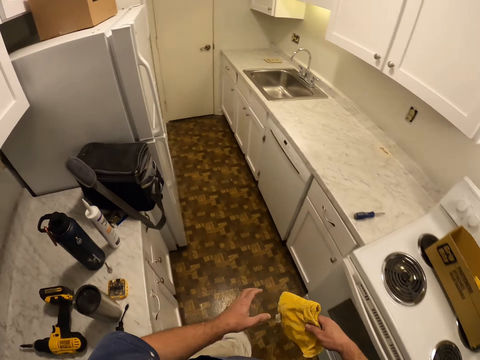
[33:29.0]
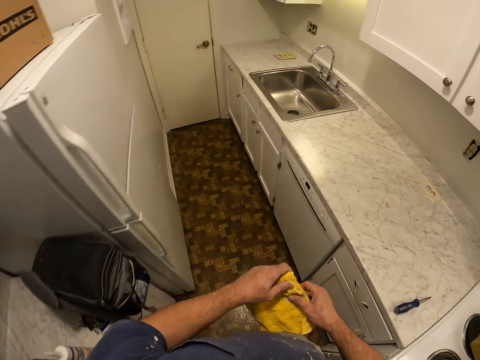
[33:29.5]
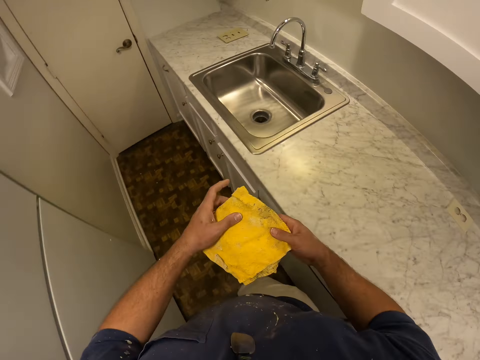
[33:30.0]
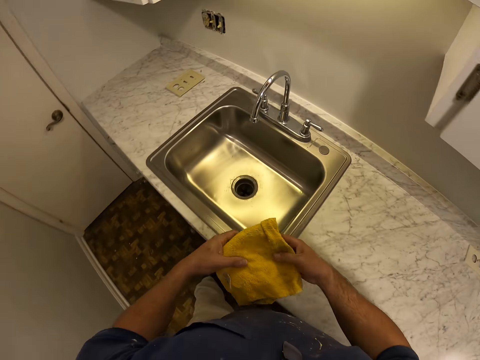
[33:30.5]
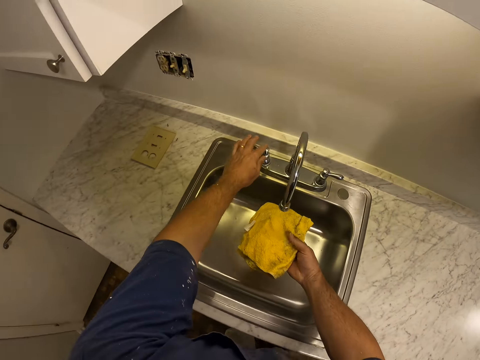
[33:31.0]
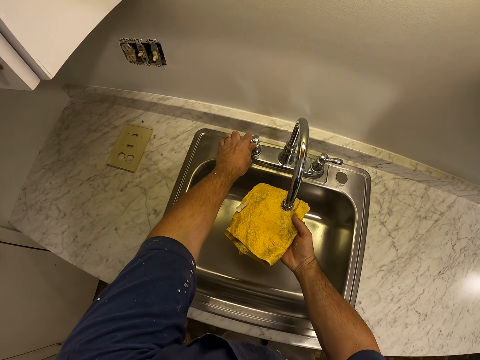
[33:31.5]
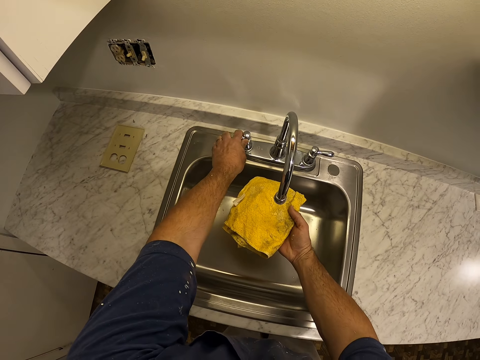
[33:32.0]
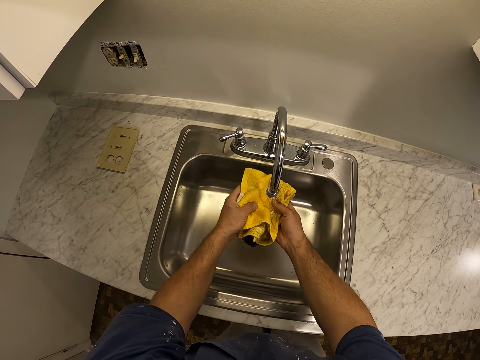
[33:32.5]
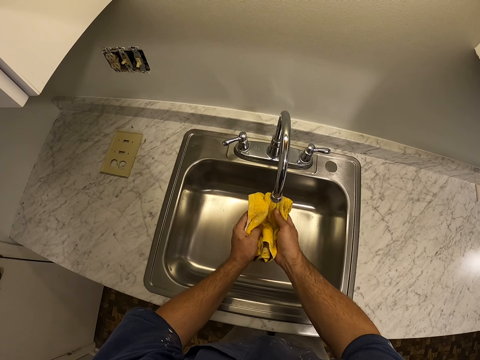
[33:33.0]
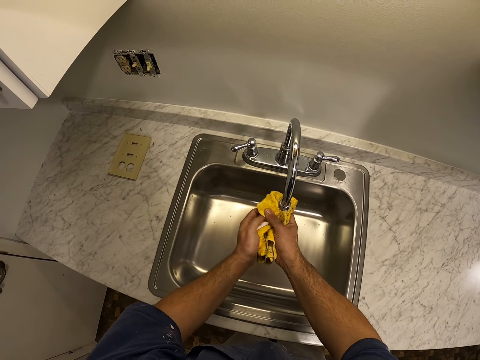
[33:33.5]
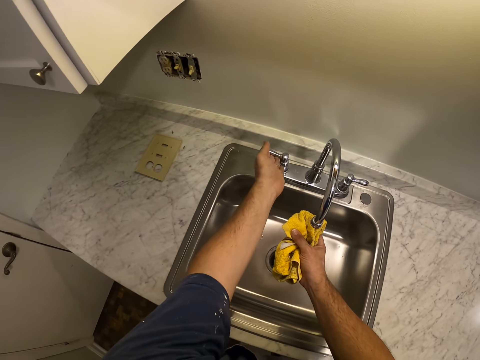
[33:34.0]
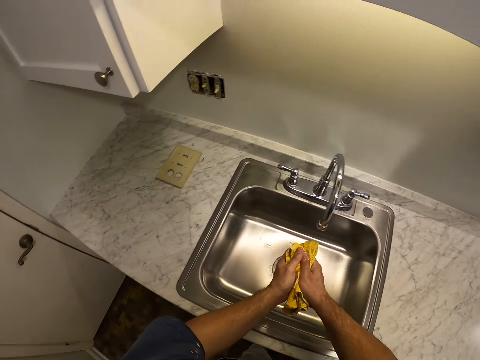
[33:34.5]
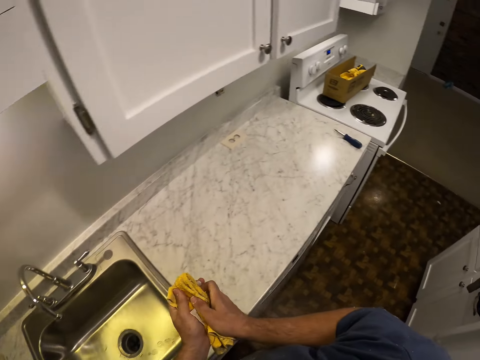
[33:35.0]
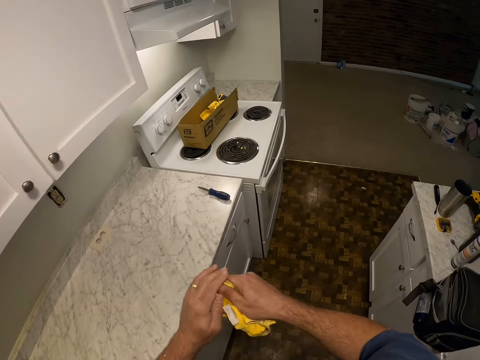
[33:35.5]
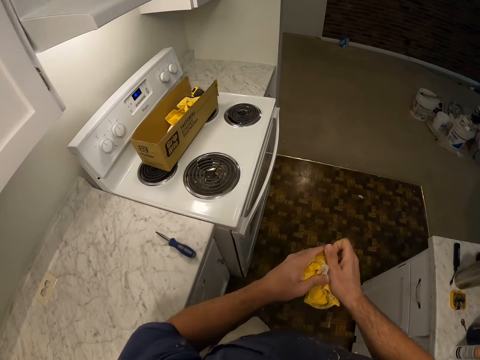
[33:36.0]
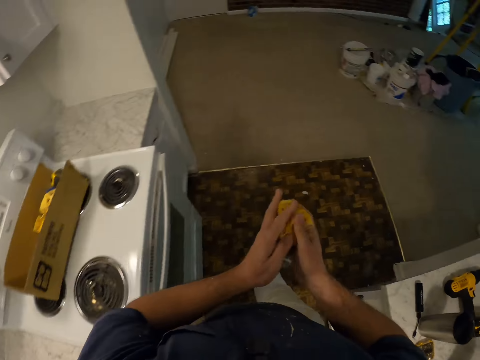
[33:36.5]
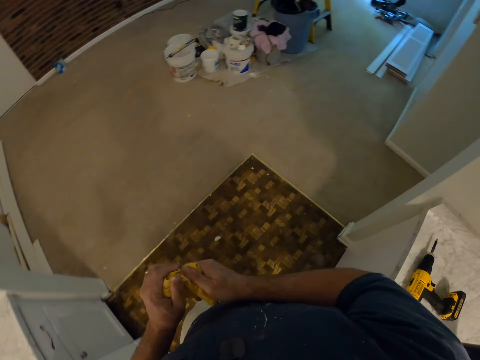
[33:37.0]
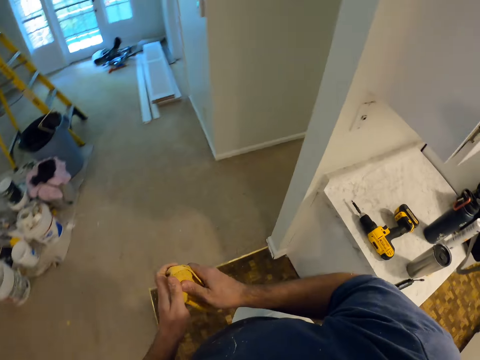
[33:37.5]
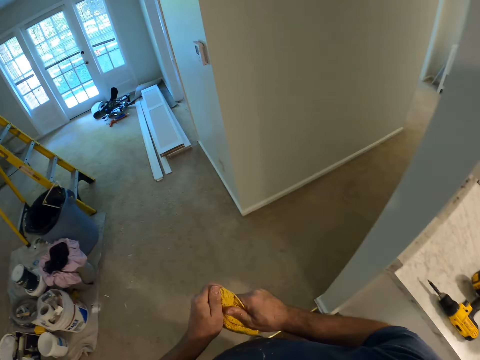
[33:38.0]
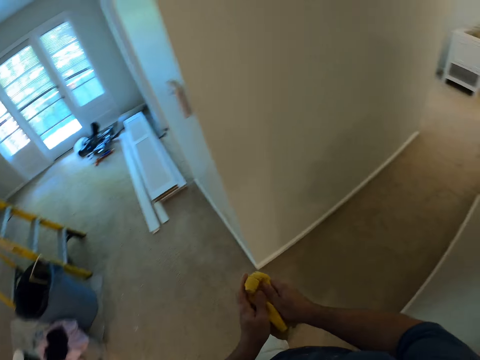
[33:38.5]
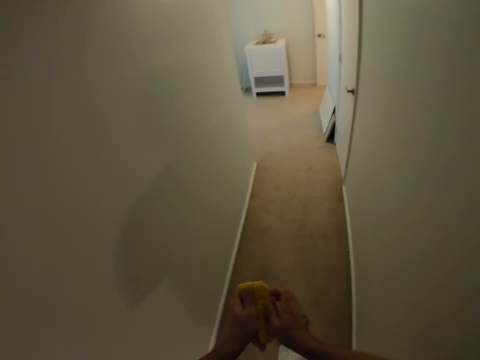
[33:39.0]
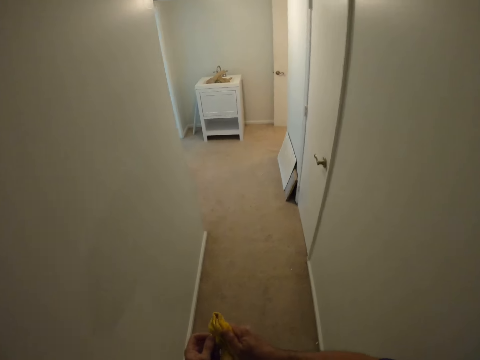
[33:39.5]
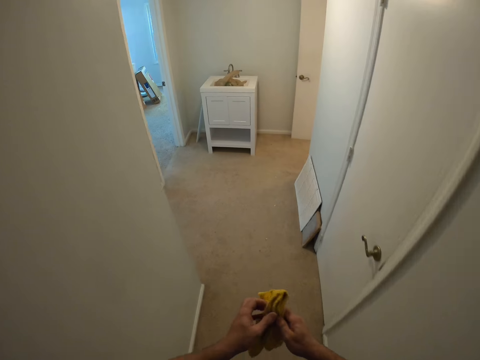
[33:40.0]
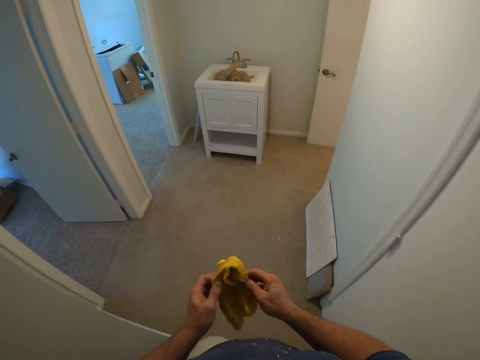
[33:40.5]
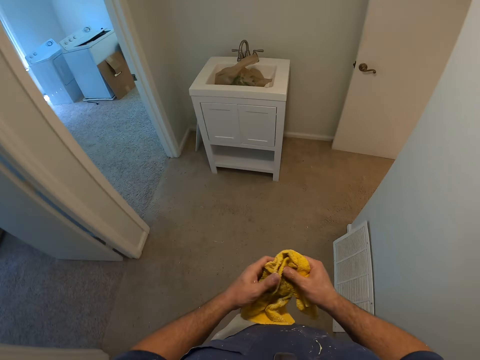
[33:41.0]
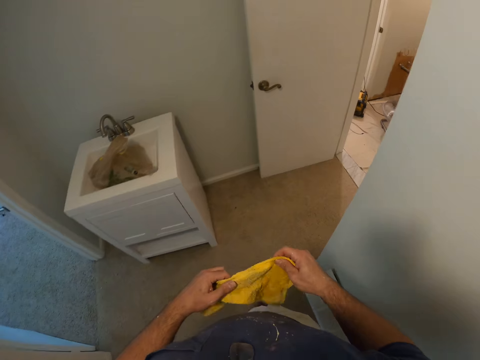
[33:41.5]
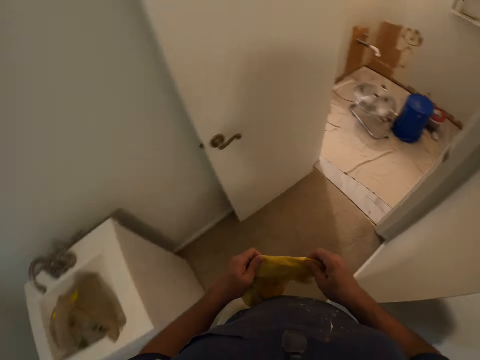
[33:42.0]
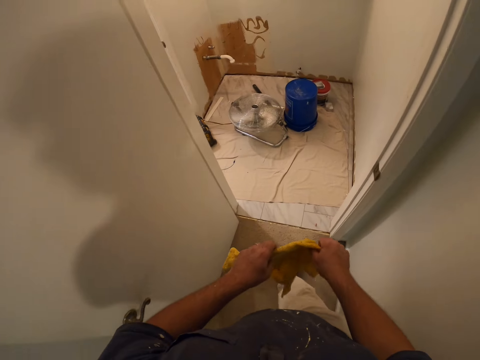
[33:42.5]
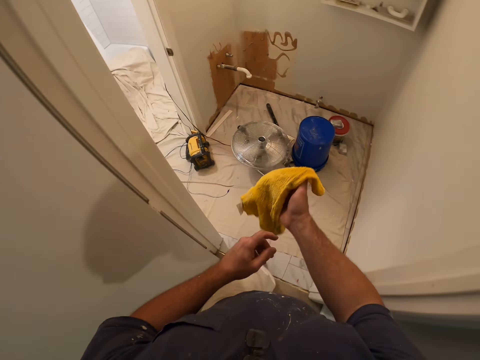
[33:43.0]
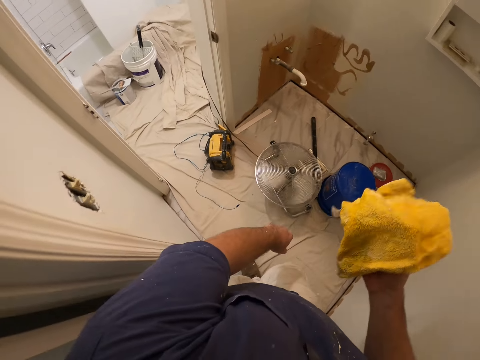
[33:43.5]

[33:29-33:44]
The camera wearer turns on the tap. They wet the small towel from the tap in the kitchen. They turn off the tap. They walk around the room. They walk back into the room with the small towel.

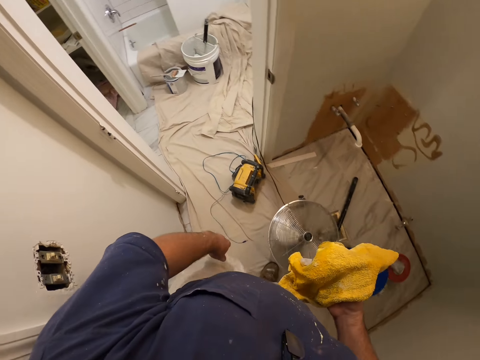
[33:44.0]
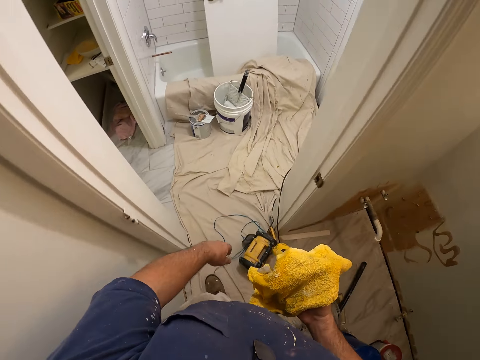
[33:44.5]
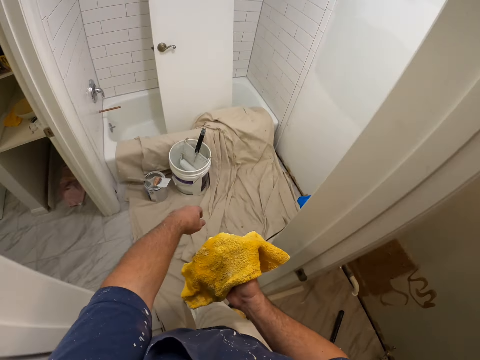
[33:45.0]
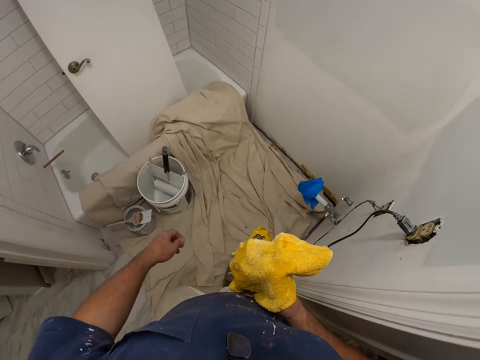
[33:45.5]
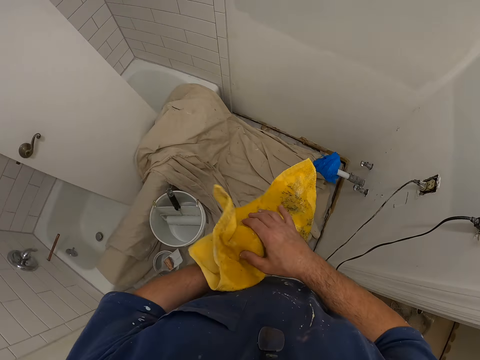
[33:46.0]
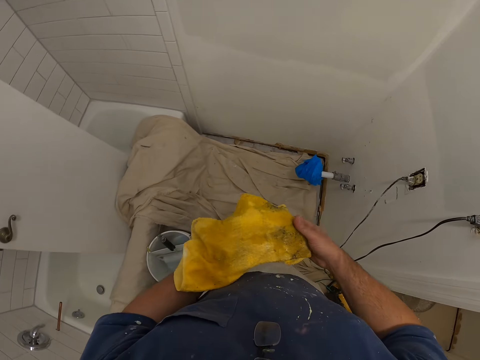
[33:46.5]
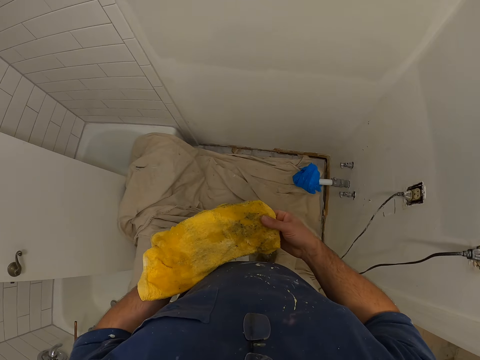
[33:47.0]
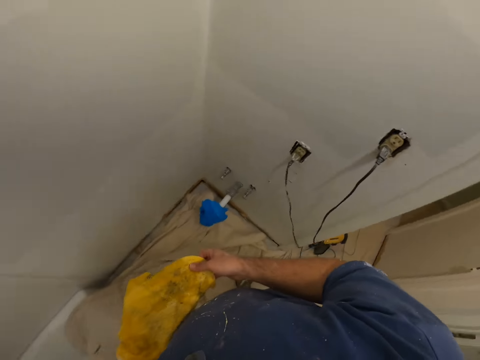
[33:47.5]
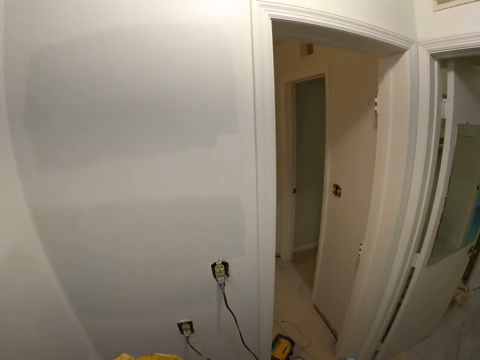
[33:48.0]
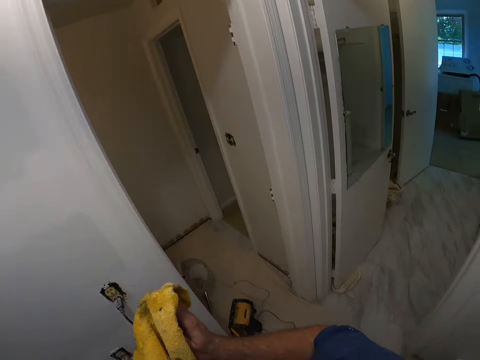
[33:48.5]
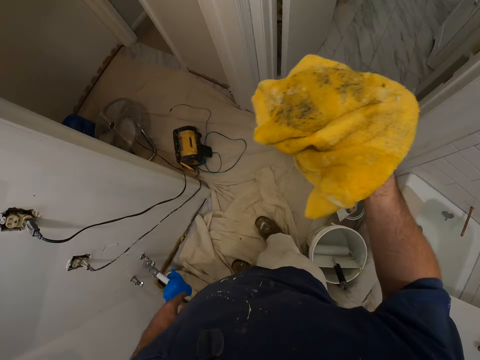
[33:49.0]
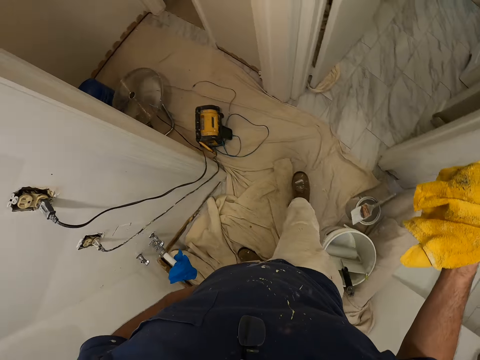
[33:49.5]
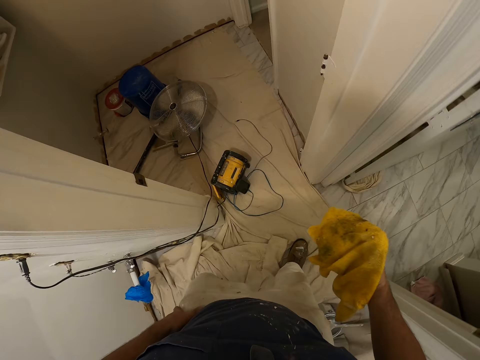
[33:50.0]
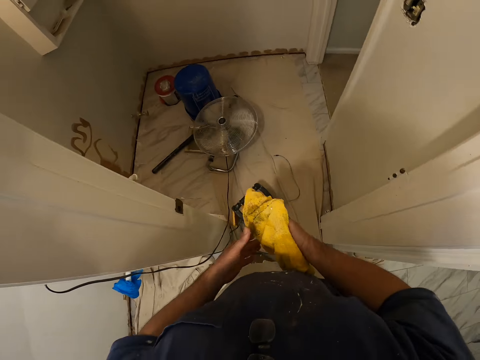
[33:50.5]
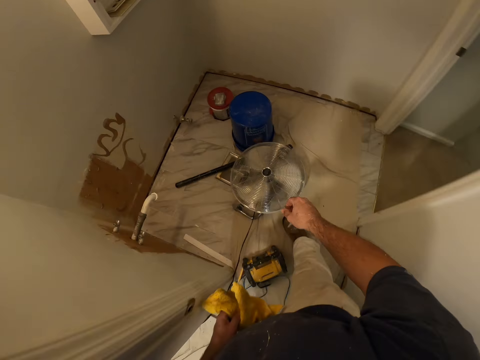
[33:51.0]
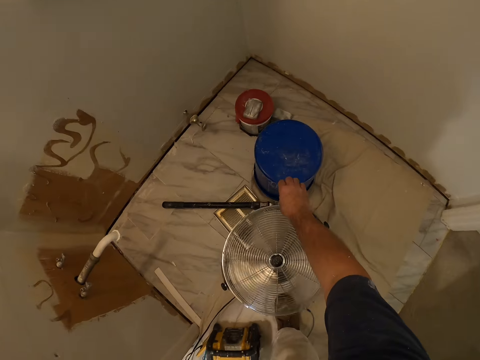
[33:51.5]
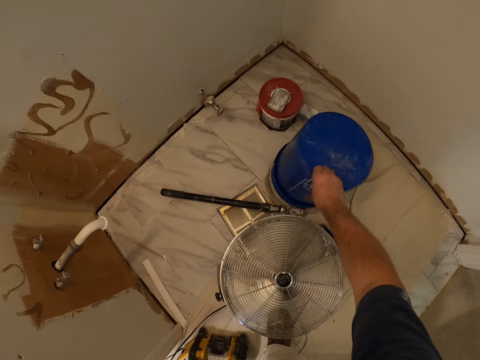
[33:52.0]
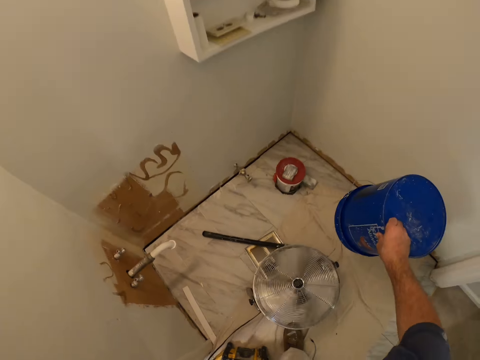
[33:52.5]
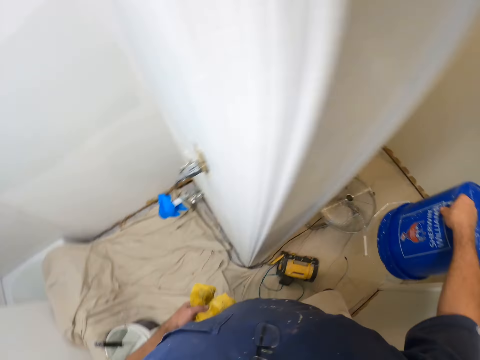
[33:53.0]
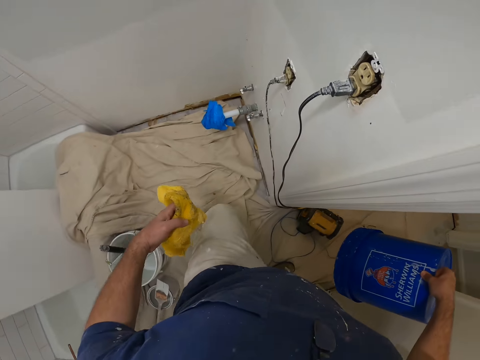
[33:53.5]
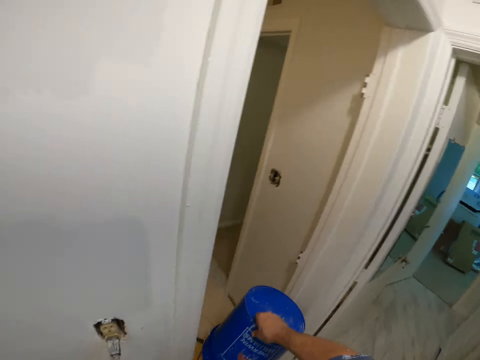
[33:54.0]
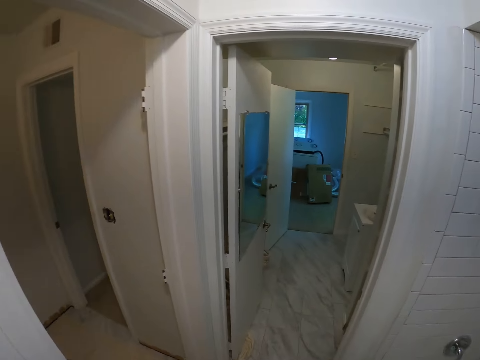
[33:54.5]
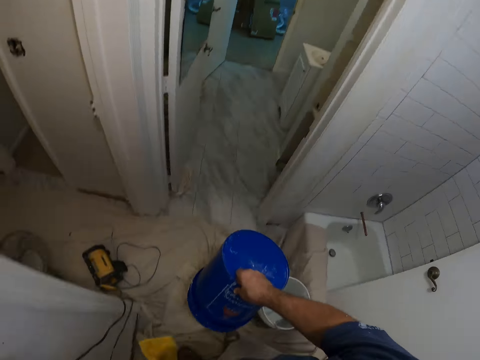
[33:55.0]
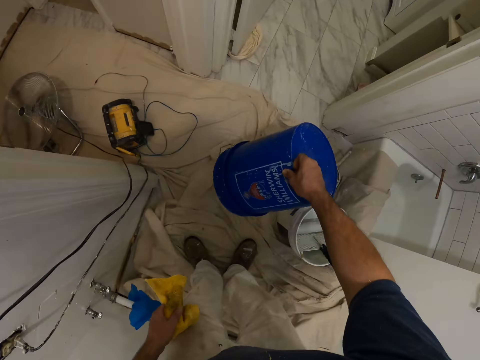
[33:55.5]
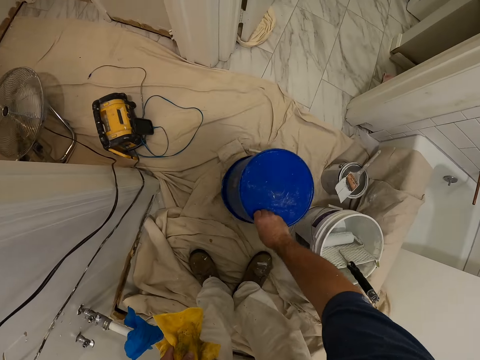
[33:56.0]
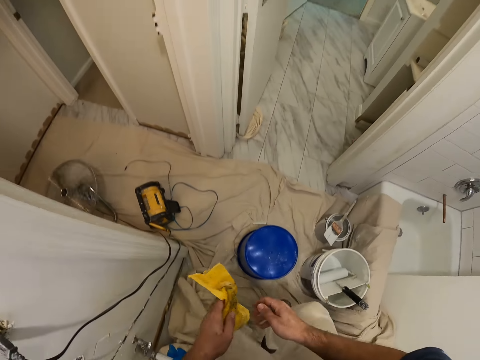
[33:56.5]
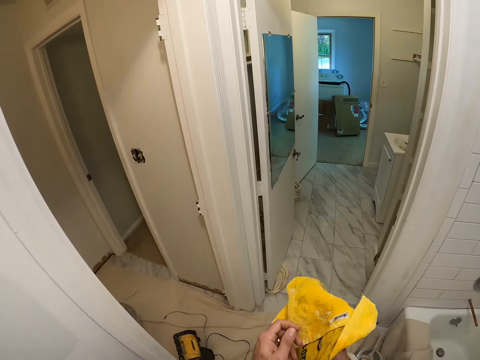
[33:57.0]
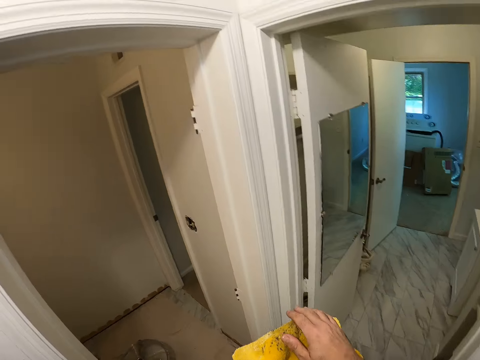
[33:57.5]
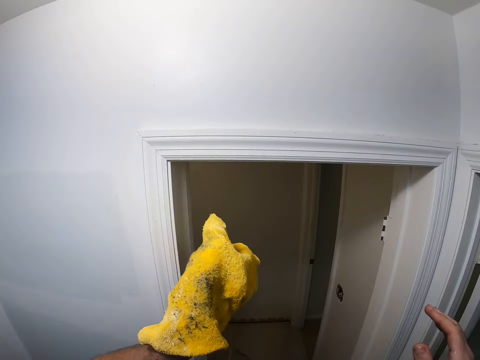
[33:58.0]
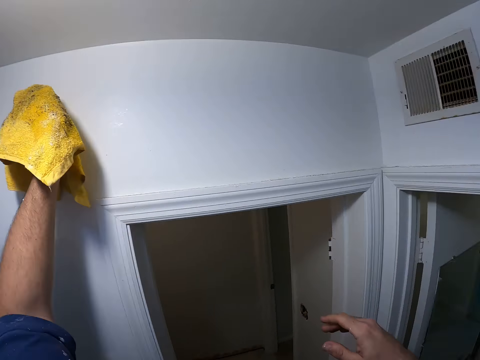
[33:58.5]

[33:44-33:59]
The camera wearer stands in the room. They walk around the room. They carry a bucket from the floor in another room. They take the bucket. They put the bucket on the floor in the room. They stand on the bucket. They climb the bucket.
